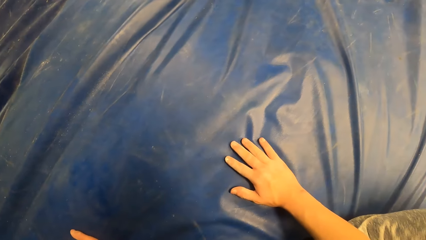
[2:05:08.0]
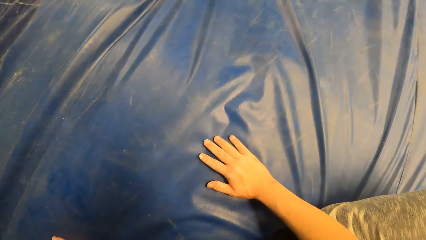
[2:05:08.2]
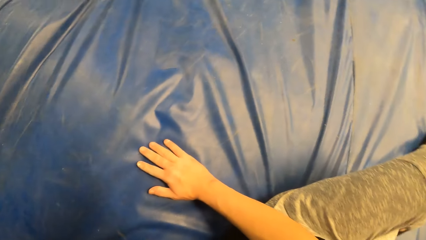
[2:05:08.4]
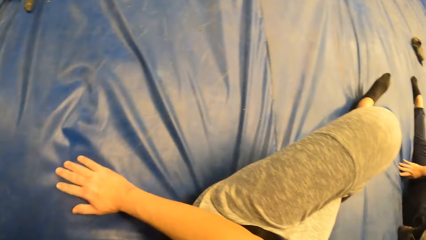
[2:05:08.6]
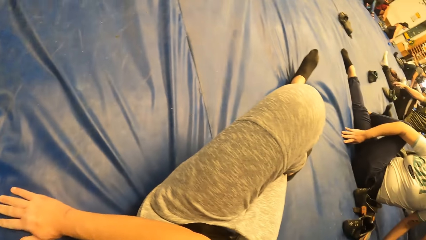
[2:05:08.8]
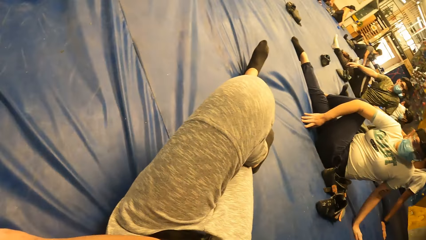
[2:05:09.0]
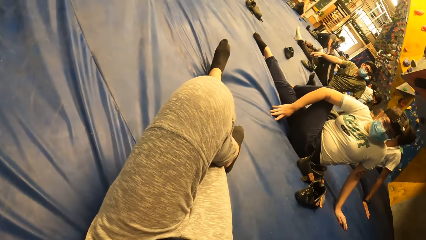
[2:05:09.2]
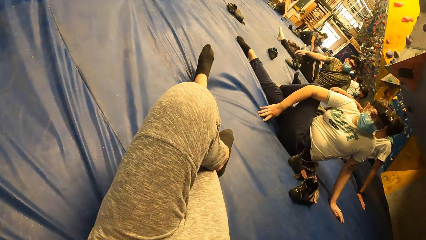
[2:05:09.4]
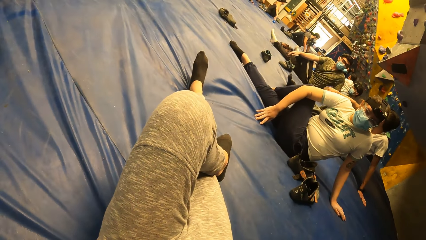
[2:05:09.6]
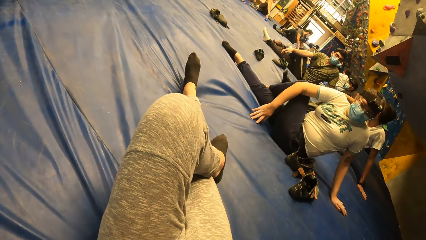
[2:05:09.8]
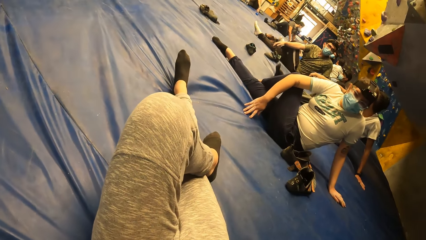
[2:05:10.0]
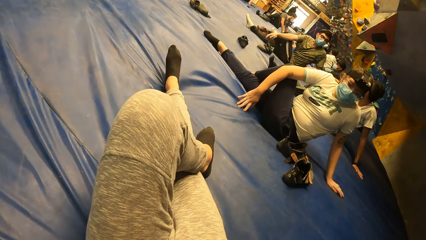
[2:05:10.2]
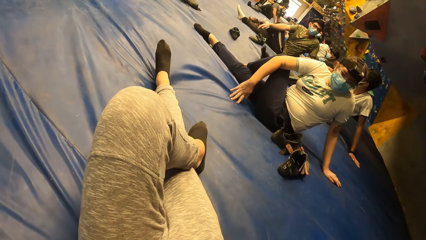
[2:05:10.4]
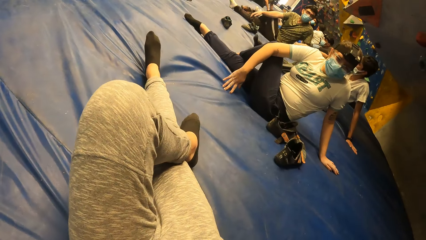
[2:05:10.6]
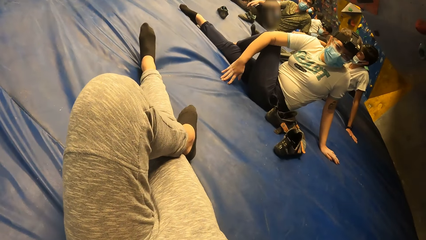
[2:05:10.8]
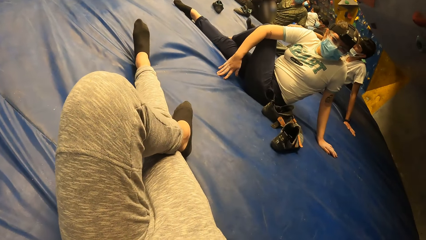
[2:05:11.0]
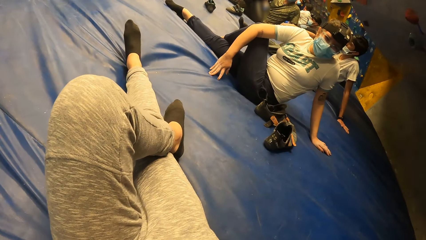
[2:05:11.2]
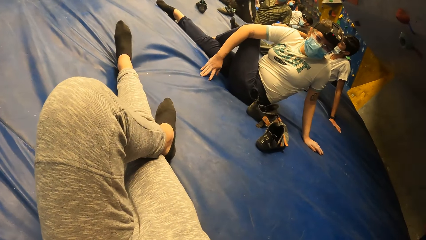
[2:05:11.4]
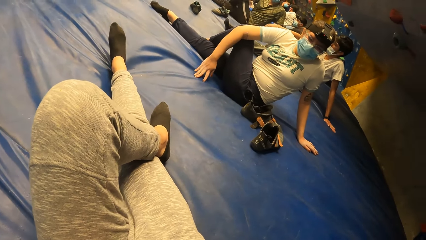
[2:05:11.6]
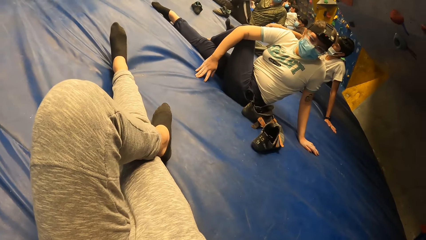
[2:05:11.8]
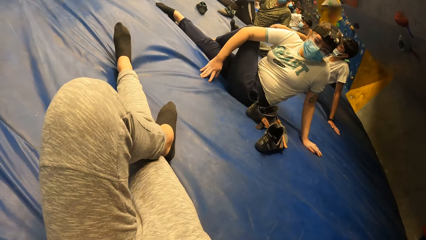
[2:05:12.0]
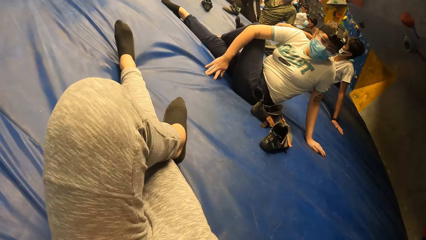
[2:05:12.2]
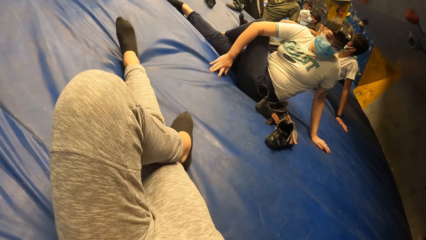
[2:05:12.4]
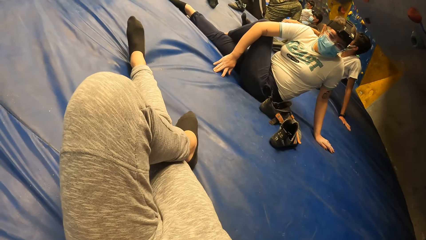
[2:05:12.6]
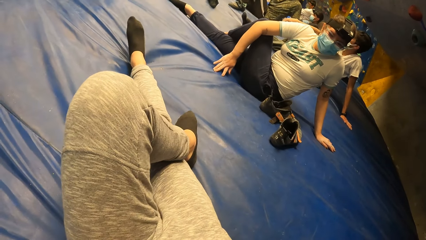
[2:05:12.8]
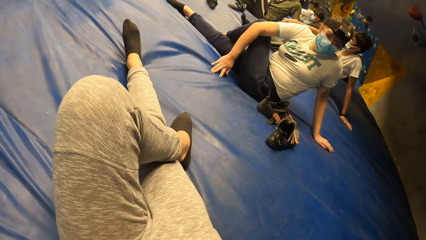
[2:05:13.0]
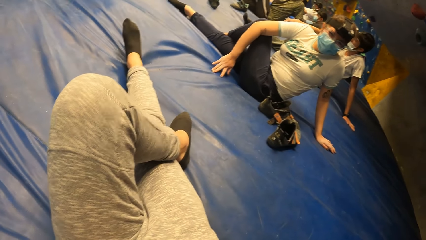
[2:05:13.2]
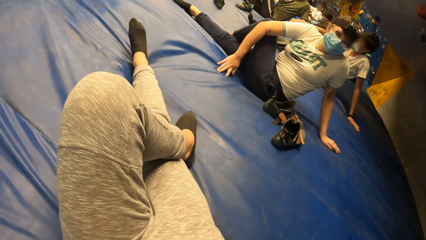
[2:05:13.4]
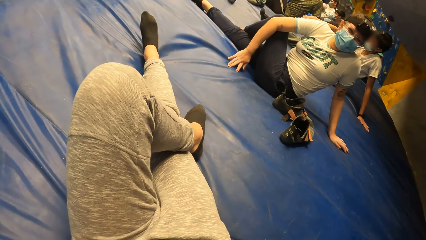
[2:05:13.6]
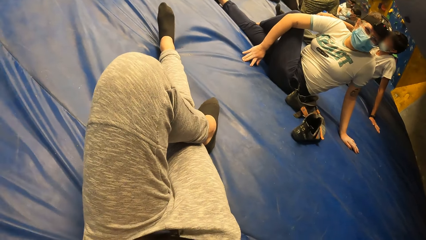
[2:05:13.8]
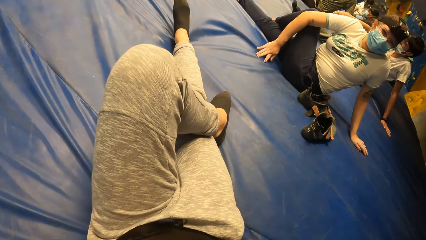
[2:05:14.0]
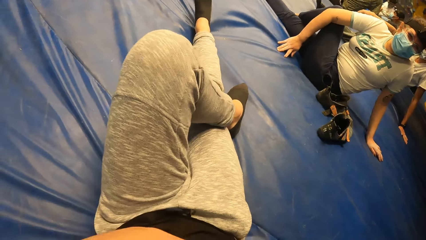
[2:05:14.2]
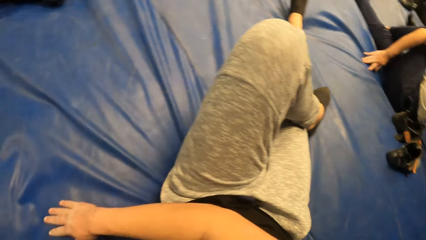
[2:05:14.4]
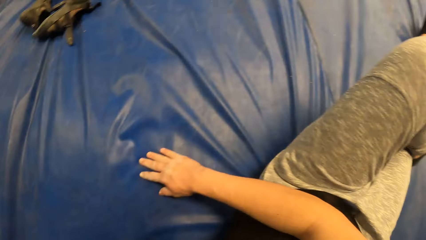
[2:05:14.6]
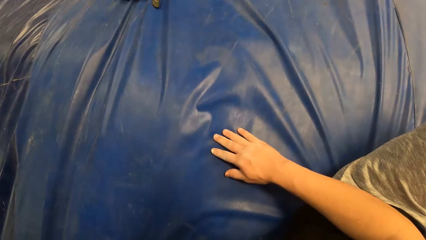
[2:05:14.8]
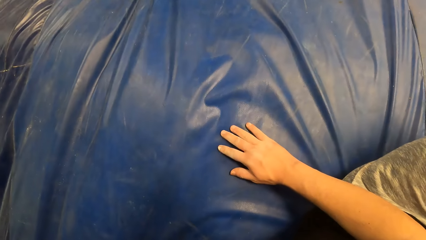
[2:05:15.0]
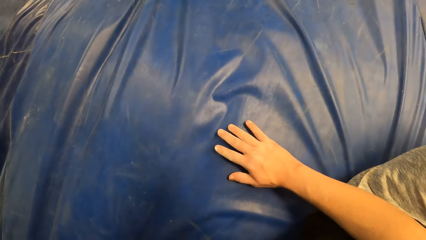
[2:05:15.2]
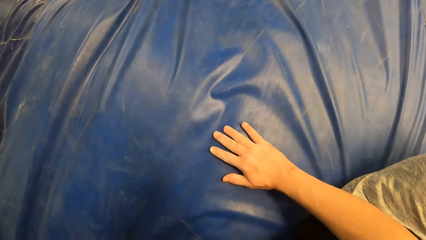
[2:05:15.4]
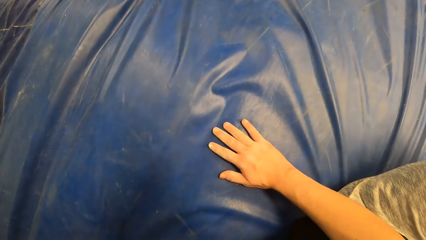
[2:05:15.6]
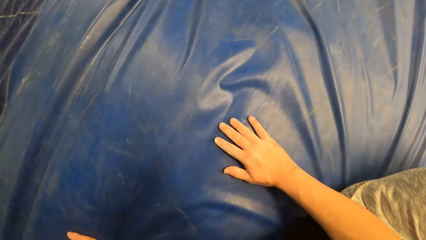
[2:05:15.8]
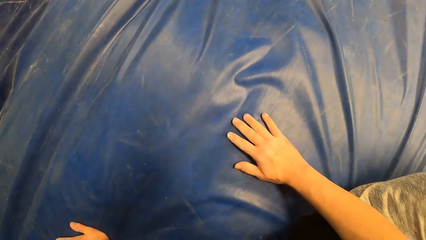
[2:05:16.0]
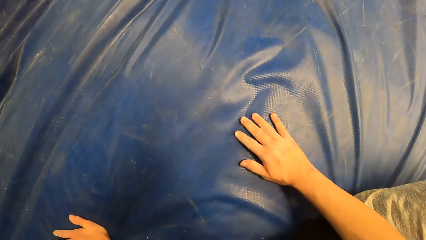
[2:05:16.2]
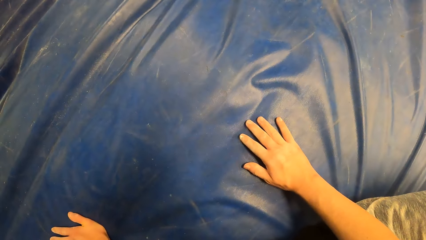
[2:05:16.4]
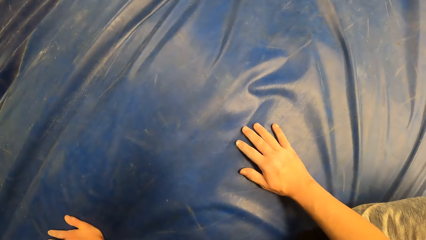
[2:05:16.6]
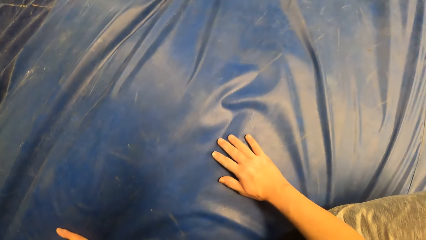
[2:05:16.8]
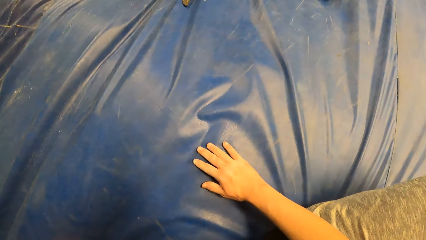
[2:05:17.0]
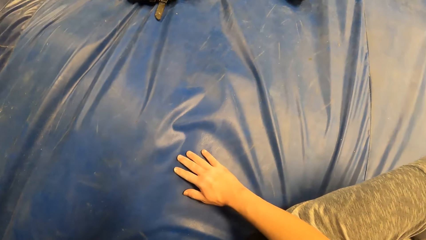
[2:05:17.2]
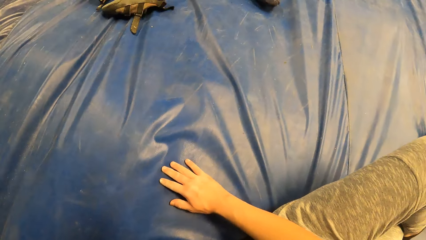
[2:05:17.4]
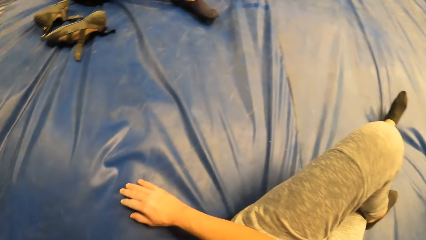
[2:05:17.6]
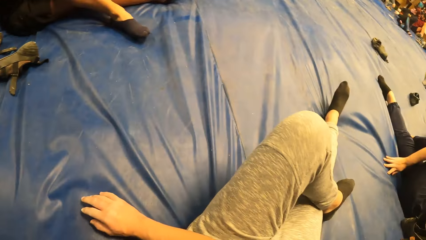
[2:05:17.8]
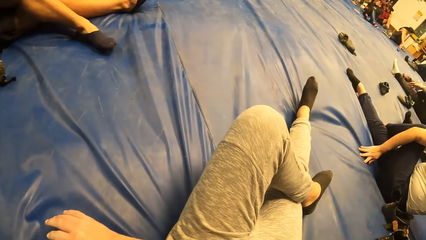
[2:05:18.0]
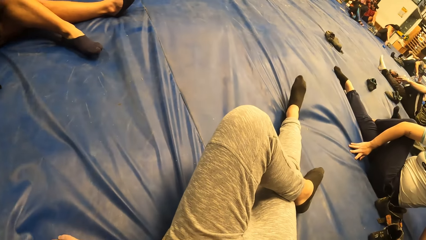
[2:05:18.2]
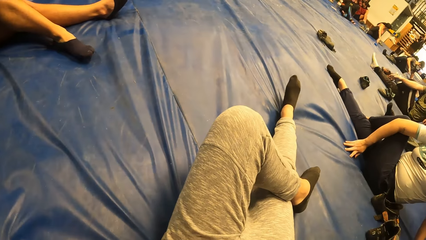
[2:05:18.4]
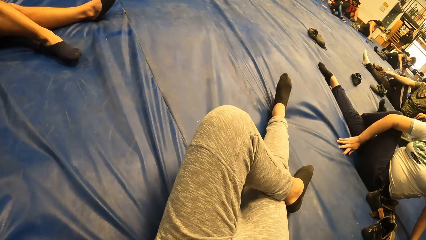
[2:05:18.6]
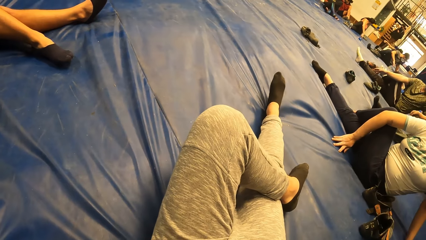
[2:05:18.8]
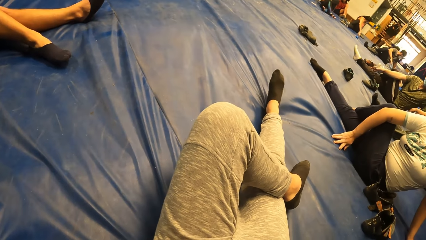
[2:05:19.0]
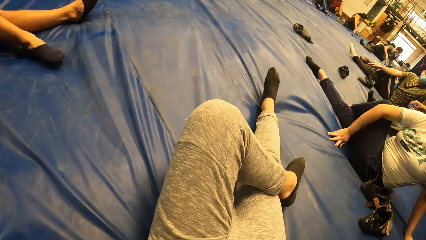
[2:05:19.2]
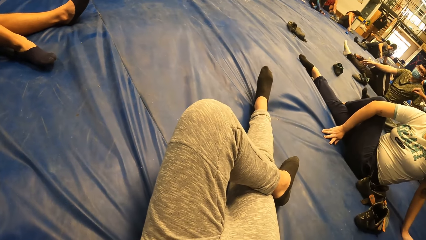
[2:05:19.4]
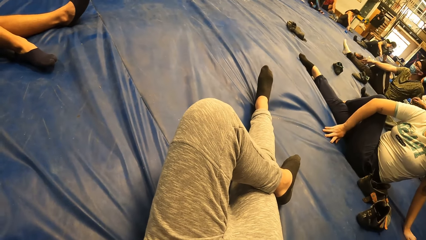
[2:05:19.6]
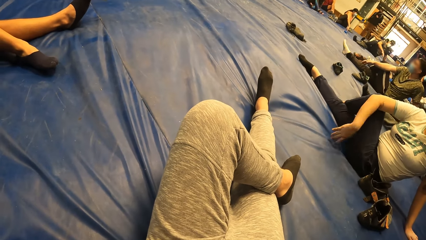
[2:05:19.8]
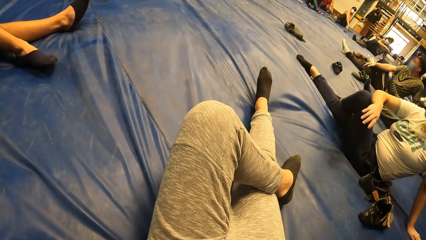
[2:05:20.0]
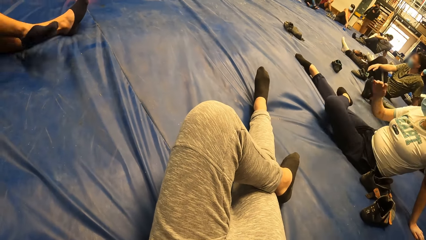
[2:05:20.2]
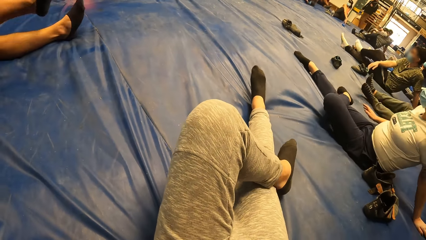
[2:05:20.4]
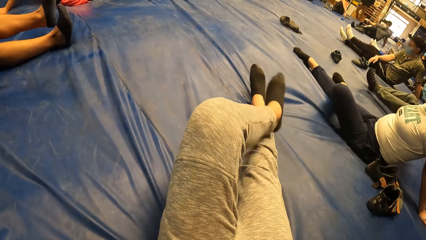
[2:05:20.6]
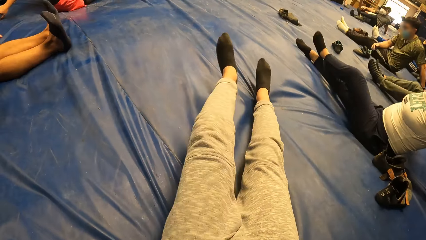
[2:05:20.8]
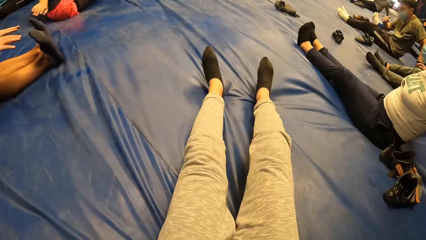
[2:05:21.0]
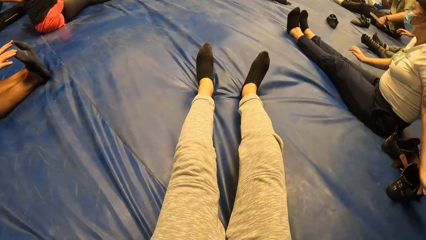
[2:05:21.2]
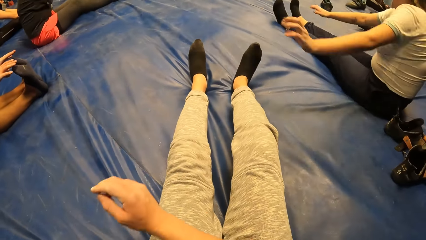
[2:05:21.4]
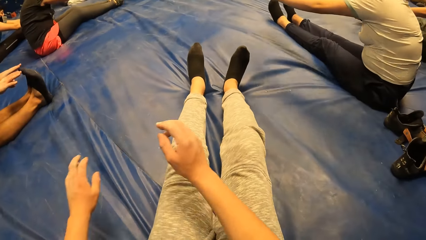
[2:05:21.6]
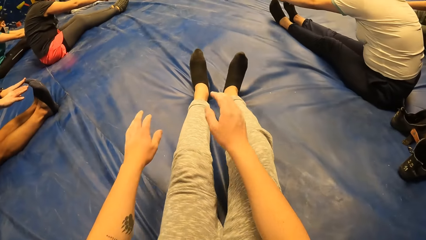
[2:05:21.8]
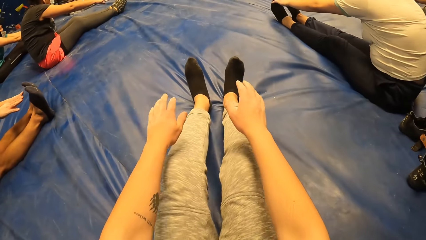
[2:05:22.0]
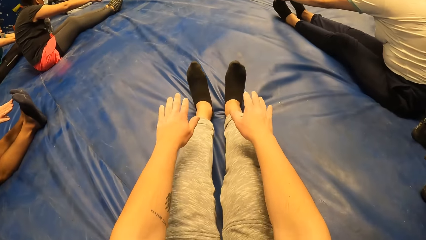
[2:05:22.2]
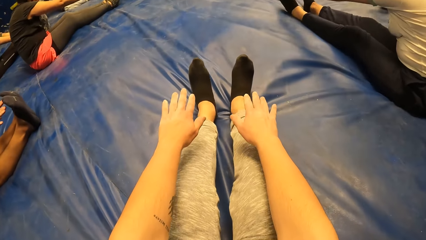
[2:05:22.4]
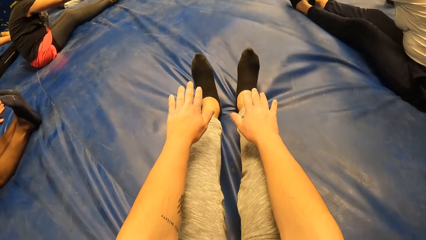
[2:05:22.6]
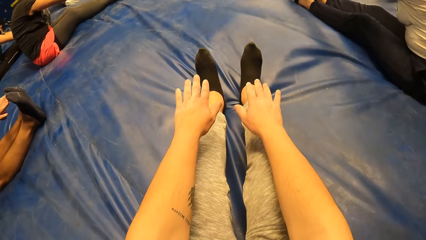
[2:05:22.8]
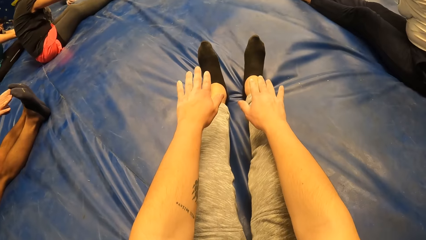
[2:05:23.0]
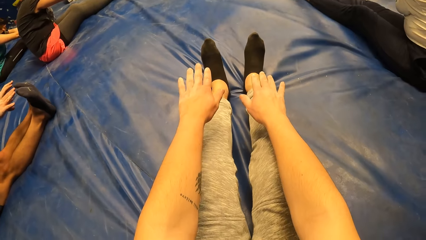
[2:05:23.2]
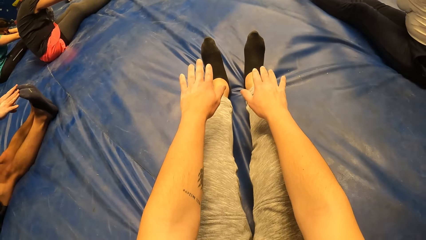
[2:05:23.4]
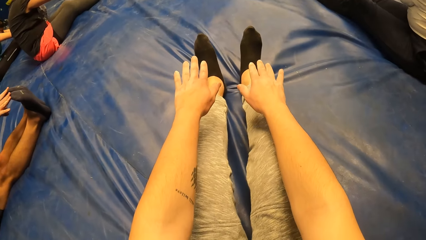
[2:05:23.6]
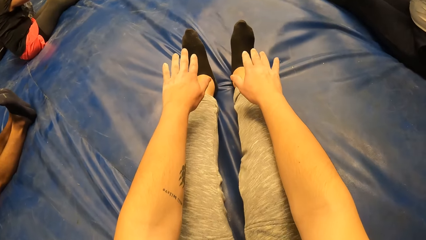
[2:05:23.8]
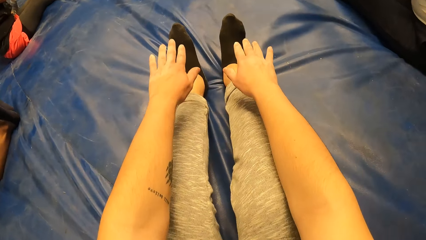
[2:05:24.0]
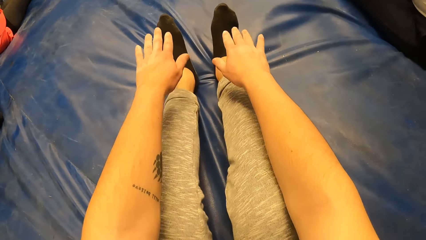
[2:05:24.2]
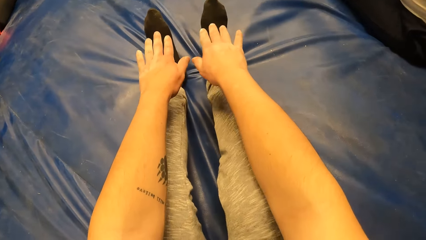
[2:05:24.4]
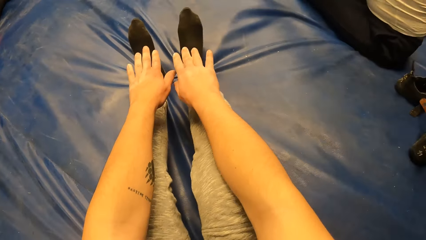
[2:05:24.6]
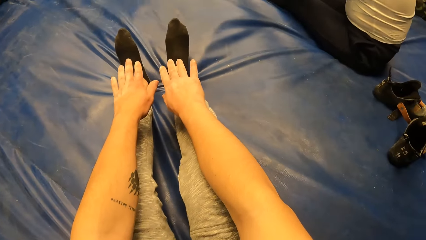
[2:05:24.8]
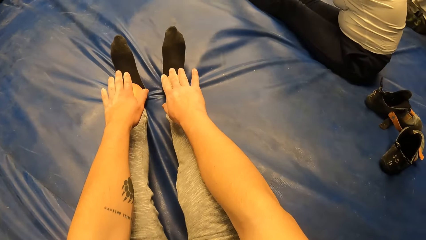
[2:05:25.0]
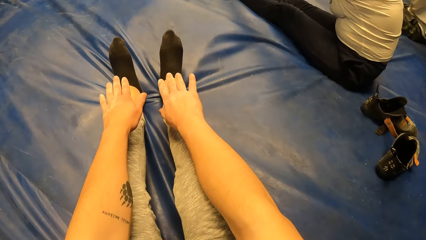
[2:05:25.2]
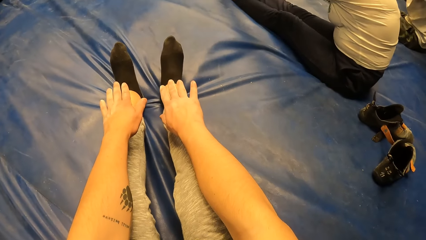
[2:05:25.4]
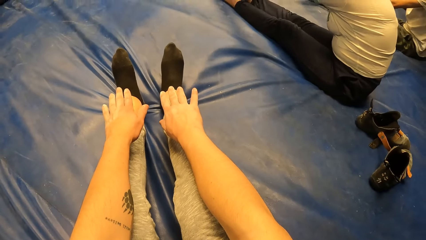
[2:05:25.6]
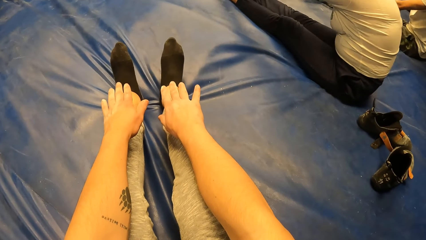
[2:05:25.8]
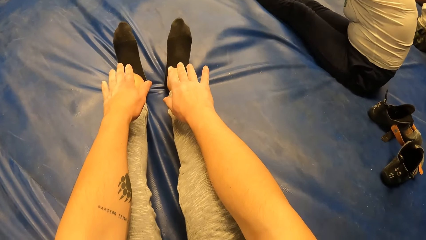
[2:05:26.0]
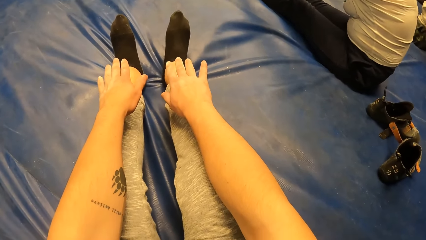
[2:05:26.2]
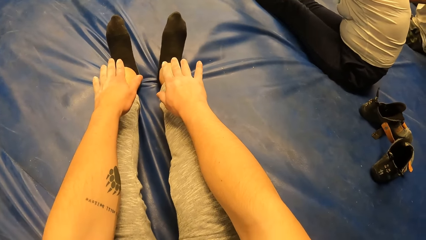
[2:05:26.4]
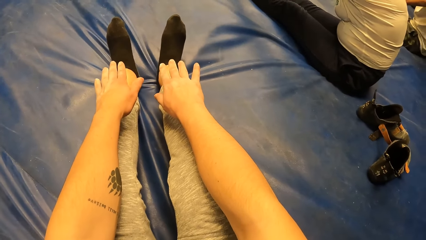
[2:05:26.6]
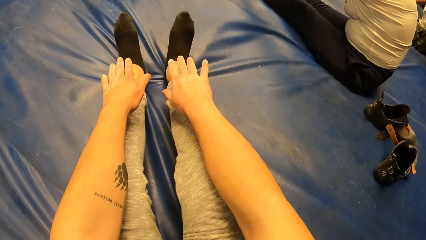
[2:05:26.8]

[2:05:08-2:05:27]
The camera wearer looks around the room. He looks at a woman. A lady nods her head. The camera wearer adjusts his leg. He looks around the room. The woman adjusts her hand. A man adjusts his hand. Another man adjusts his hand. A third man adjusts his legs. The first man adjusts his legs. The second man adjusts his legs. The woman adjusts her legs. The camera wearer adjusts his legs. The first man adjusts his hands. The second man adjusts his hands. The woman adjusts her hands. The third man adjusts his hands. The camera wearer adjusts his hands. He exercises on the blue mattress. He stretches his hands. He looks around the room.
